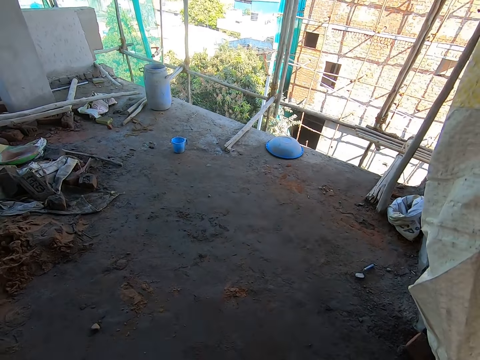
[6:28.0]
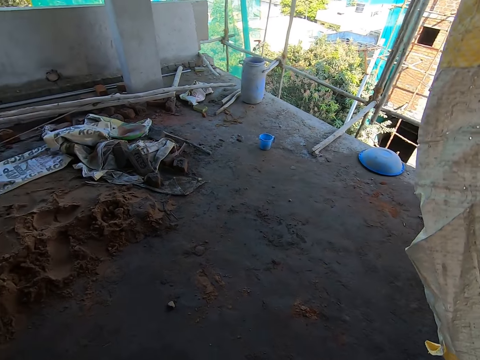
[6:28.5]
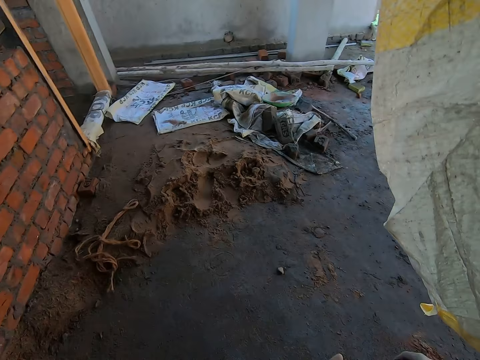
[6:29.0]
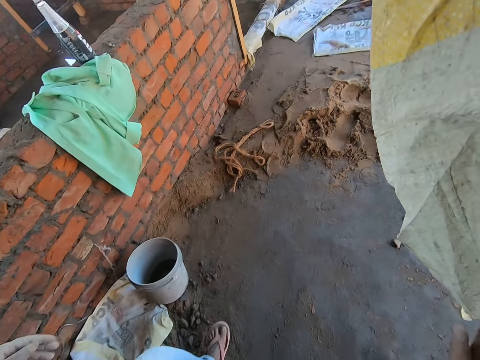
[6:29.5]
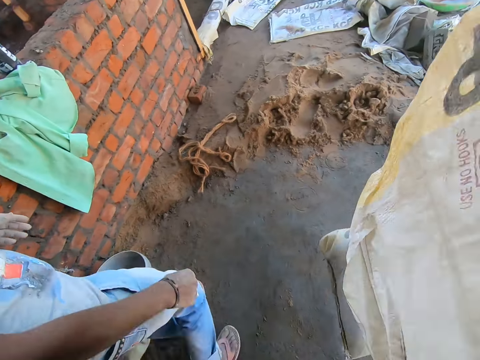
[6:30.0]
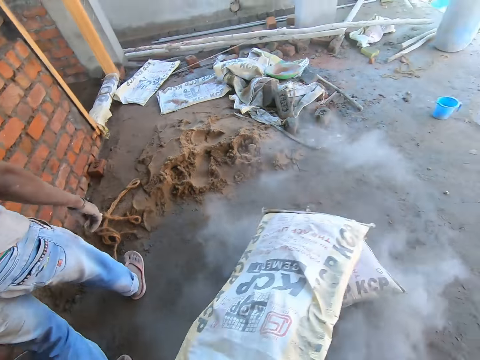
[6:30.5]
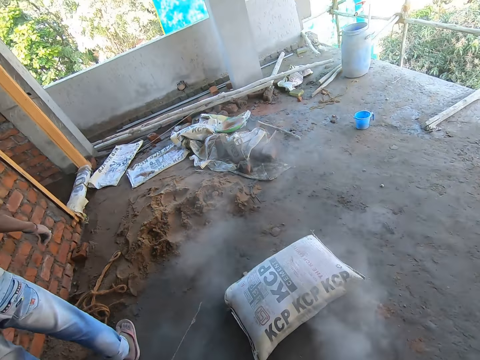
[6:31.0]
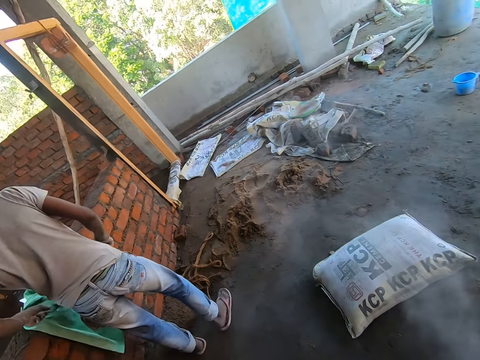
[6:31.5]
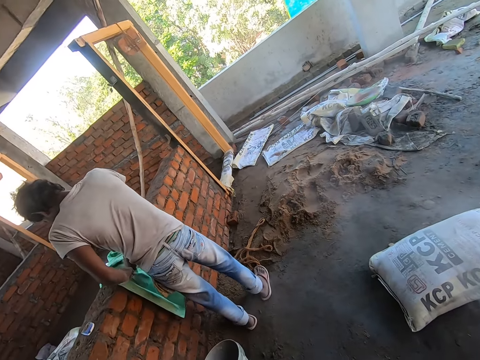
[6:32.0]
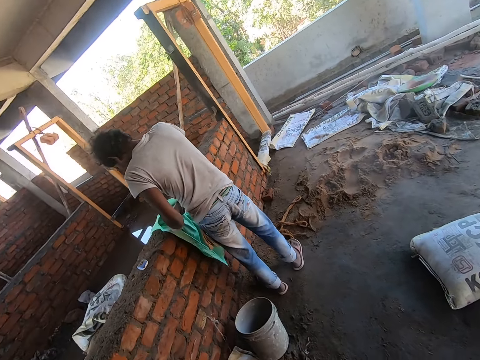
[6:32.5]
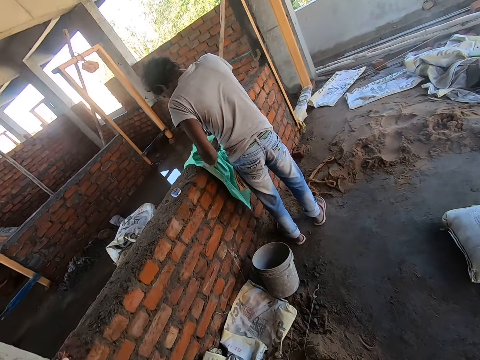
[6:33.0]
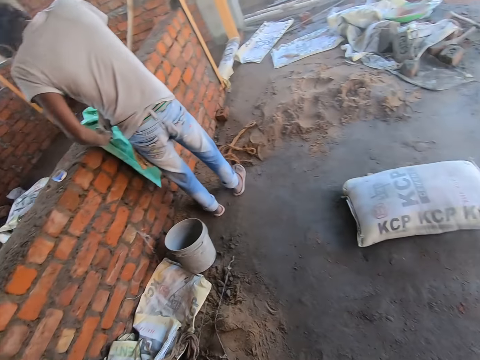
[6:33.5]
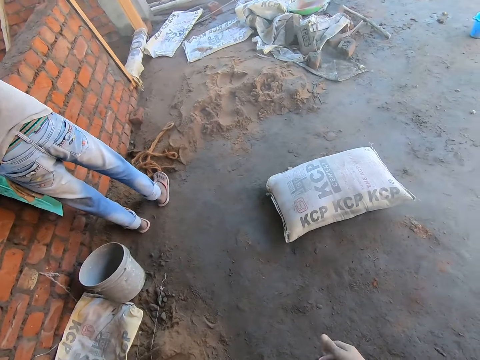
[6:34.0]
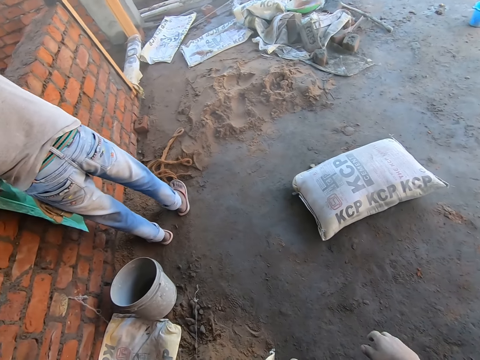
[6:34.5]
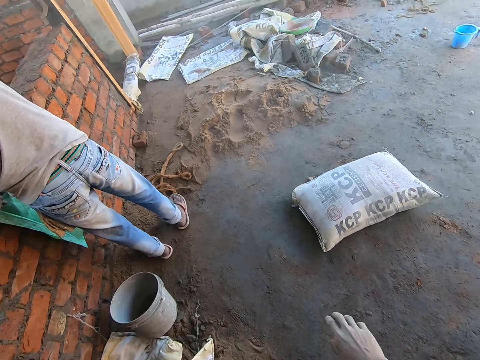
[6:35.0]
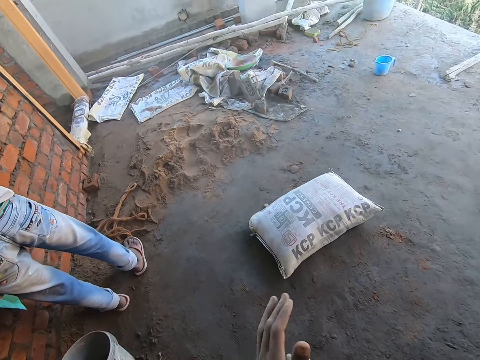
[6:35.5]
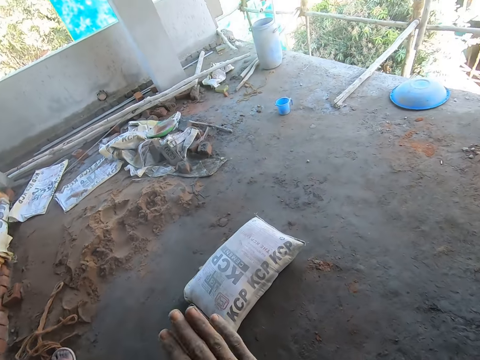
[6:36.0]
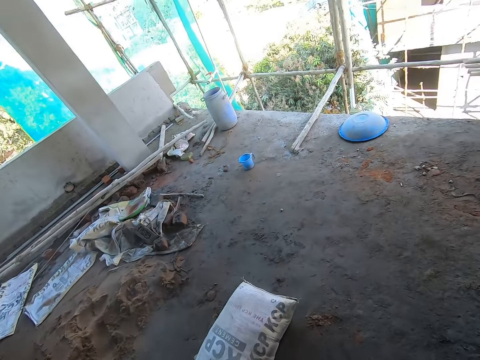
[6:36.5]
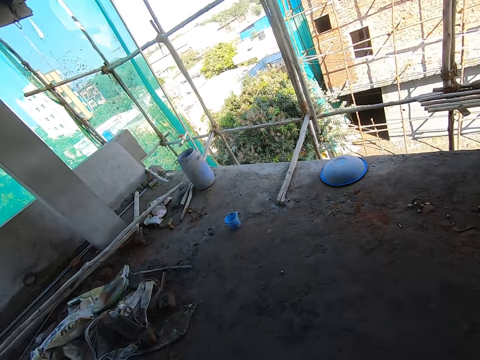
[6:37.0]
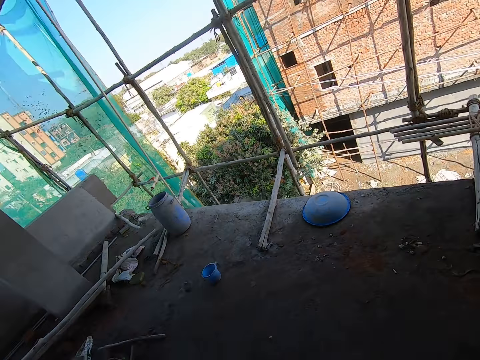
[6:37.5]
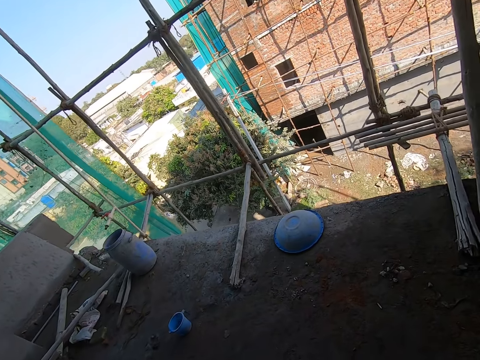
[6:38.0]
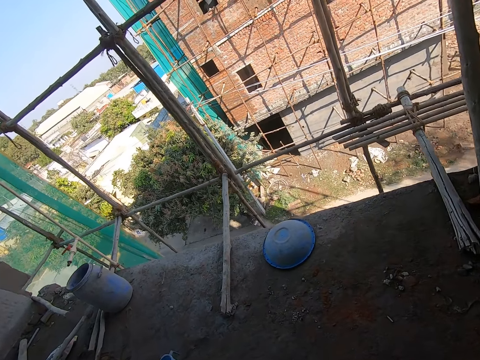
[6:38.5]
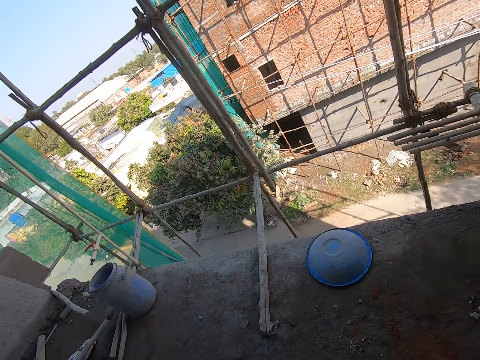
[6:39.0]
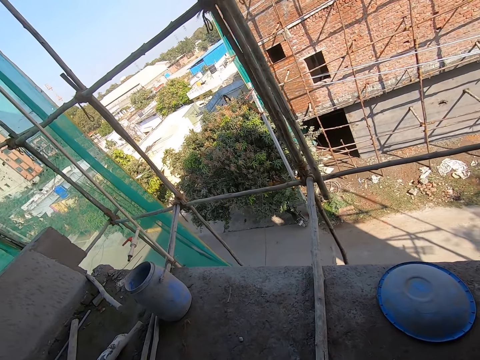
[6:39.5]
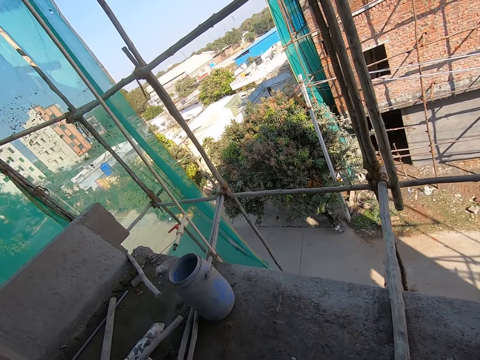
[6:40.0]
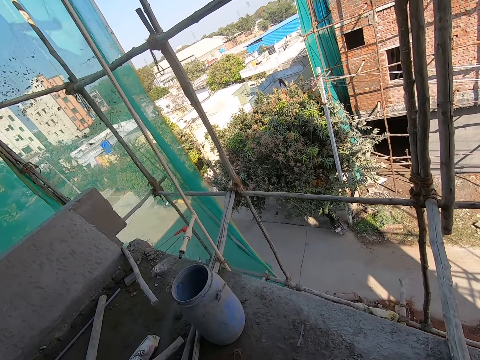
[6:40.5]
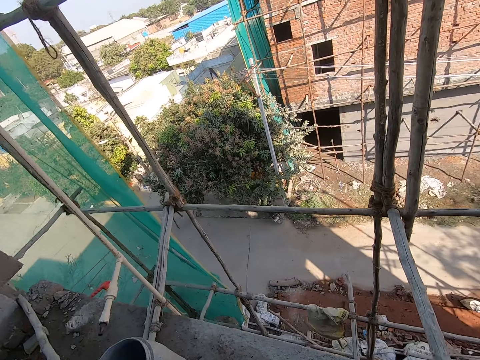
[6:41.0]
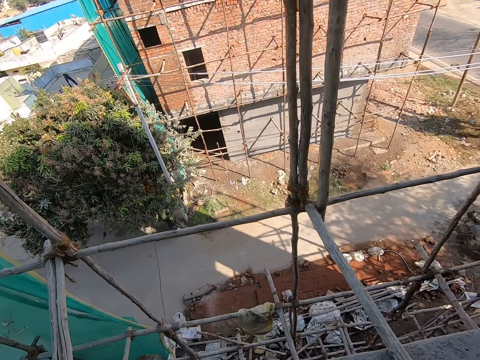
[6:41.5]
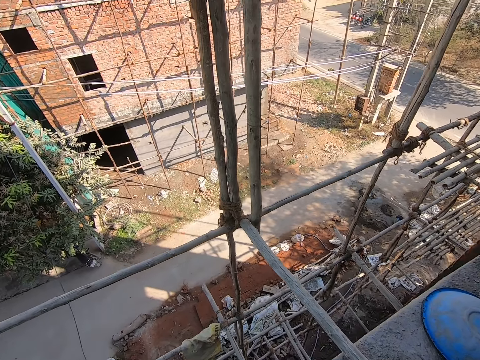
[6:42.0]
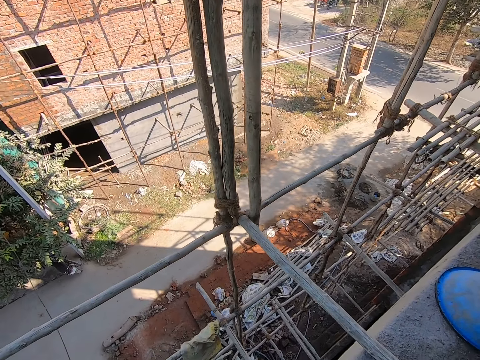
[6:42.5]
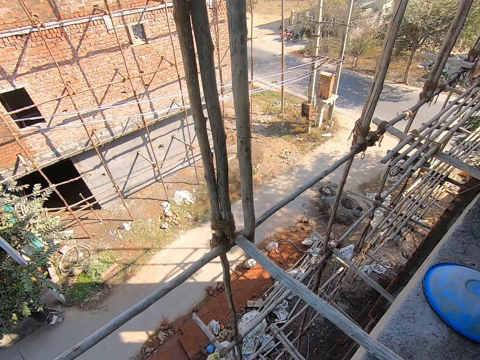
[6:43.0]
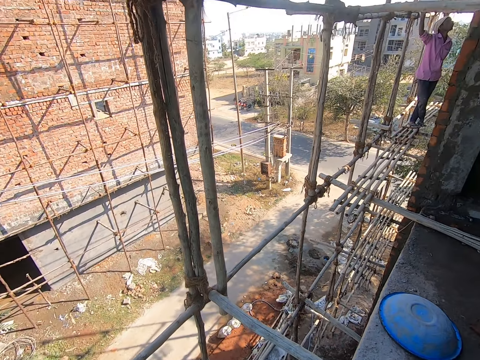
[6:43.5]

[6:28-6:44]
The camera wearer drops the cement on the floor from his head with both hands. A man examines a cloth on some bricks with both hands. The camera wearer looks around. He dusts both hands together. He walks around. He interacts with the man. He looks down the building.

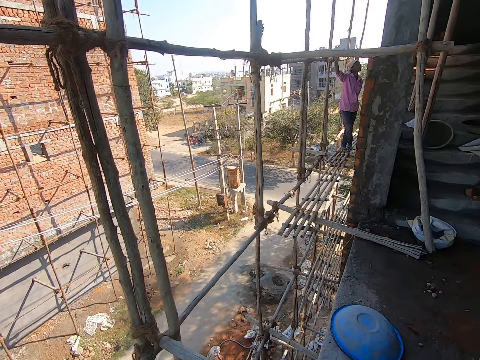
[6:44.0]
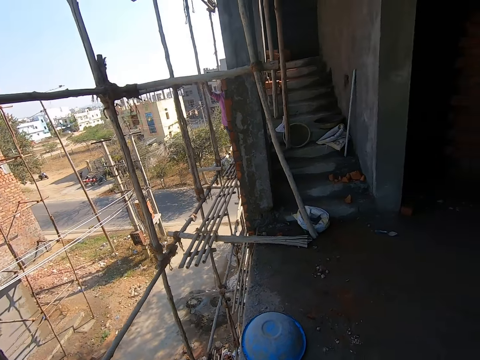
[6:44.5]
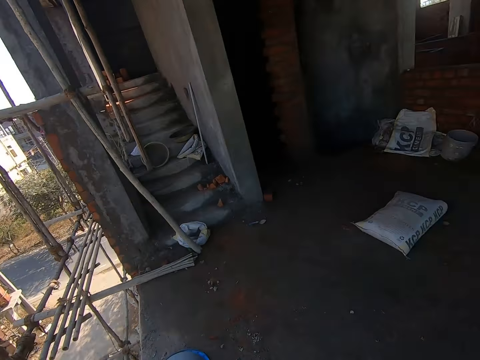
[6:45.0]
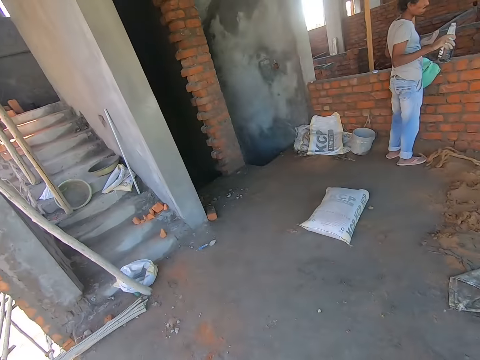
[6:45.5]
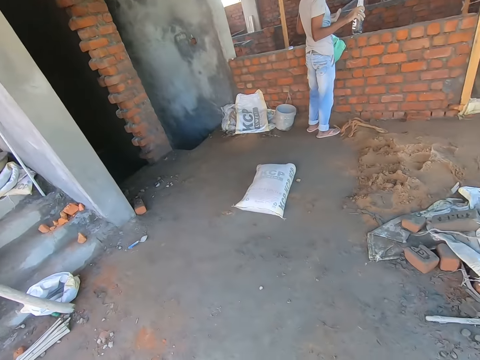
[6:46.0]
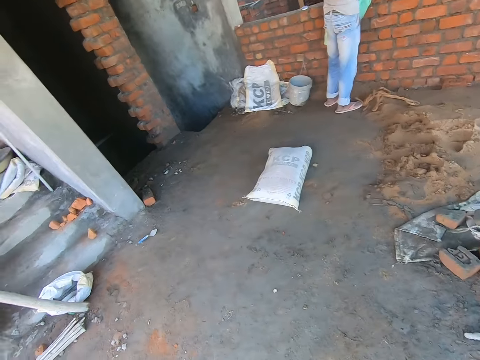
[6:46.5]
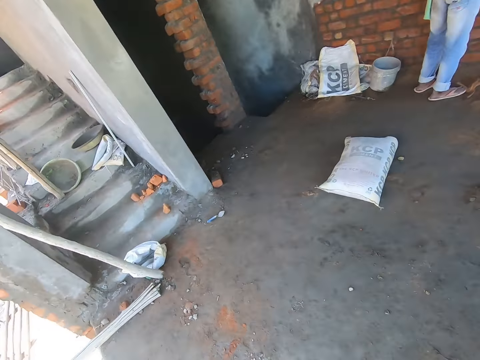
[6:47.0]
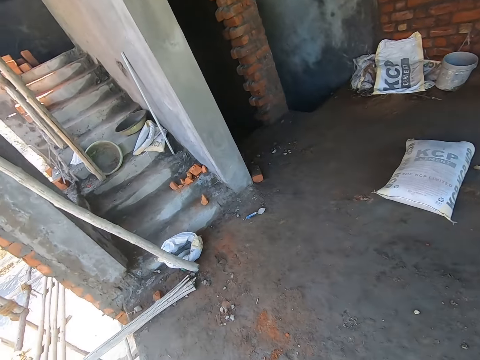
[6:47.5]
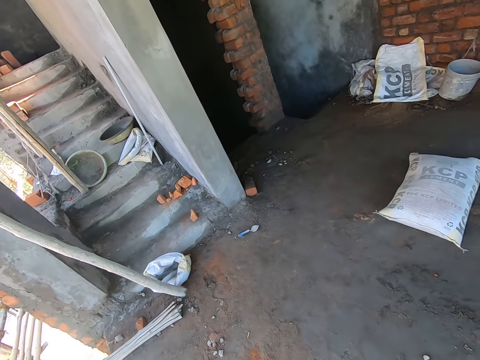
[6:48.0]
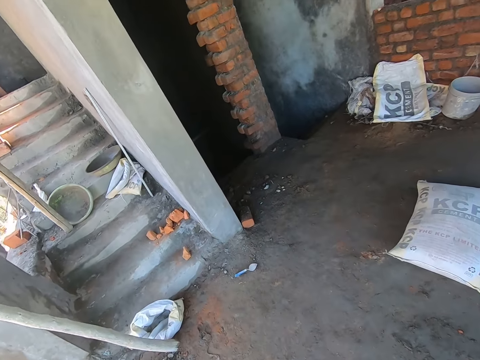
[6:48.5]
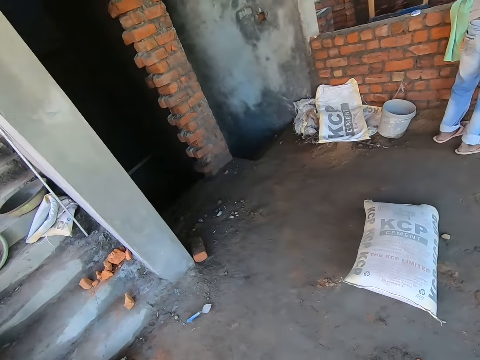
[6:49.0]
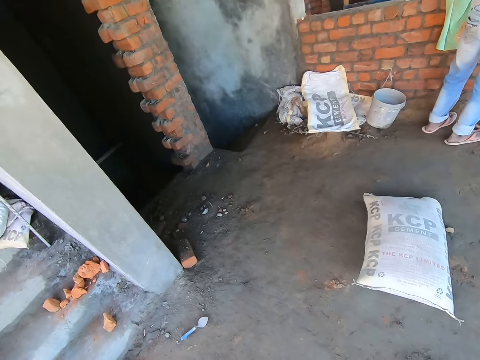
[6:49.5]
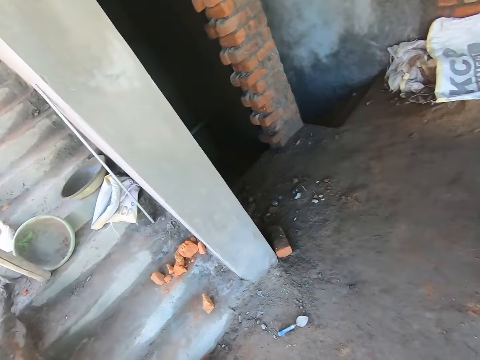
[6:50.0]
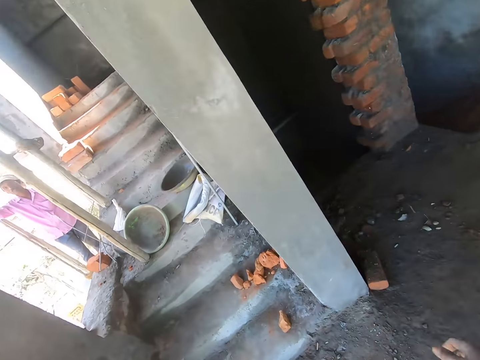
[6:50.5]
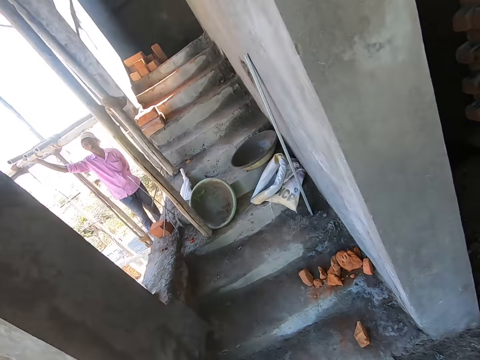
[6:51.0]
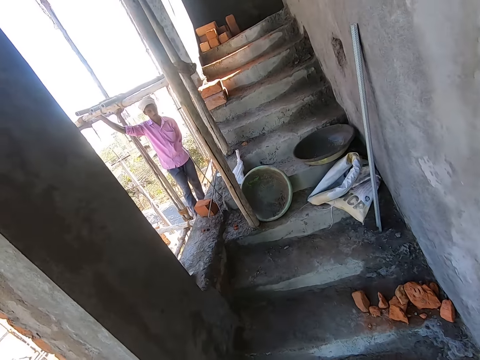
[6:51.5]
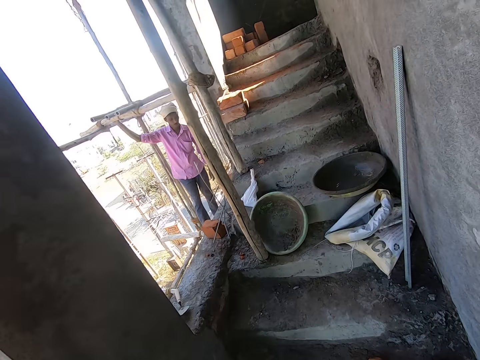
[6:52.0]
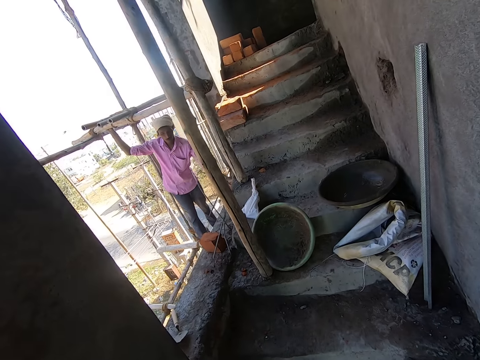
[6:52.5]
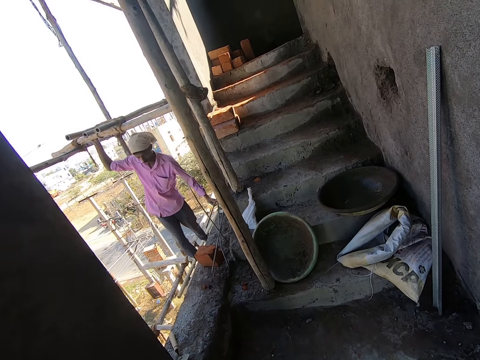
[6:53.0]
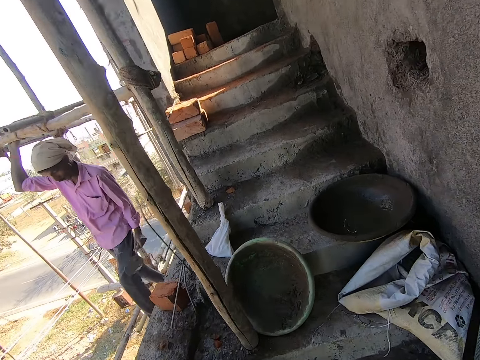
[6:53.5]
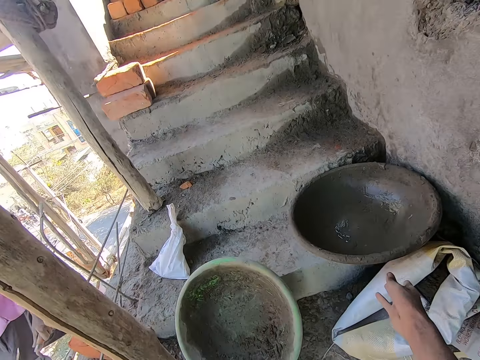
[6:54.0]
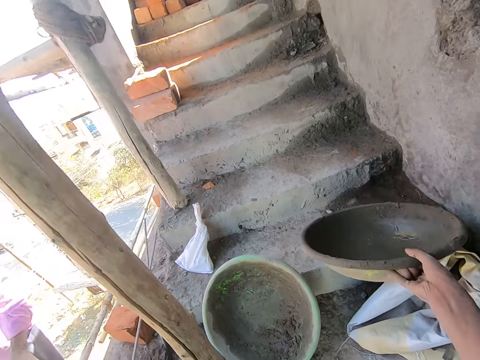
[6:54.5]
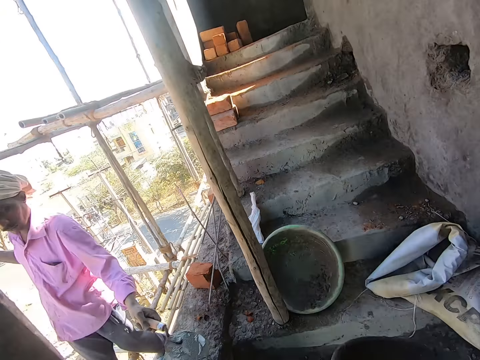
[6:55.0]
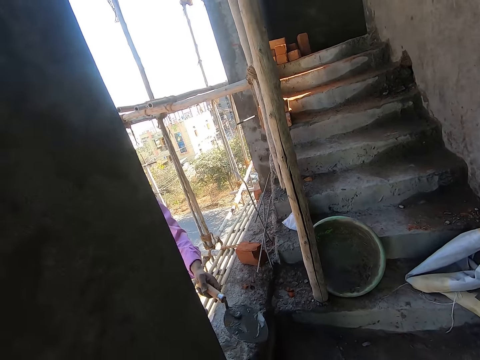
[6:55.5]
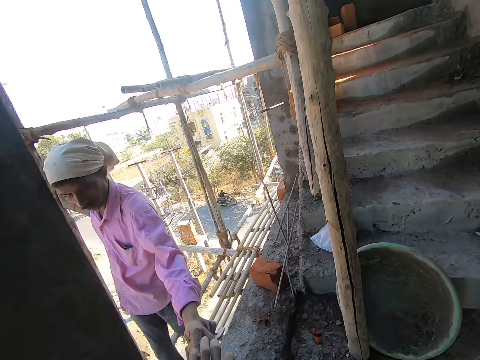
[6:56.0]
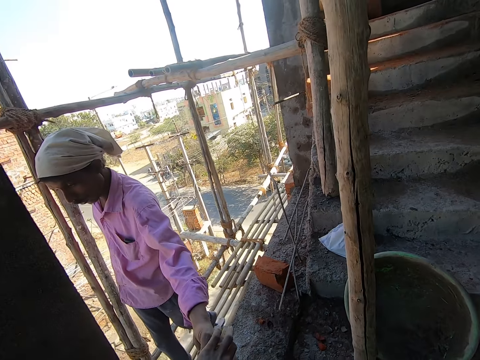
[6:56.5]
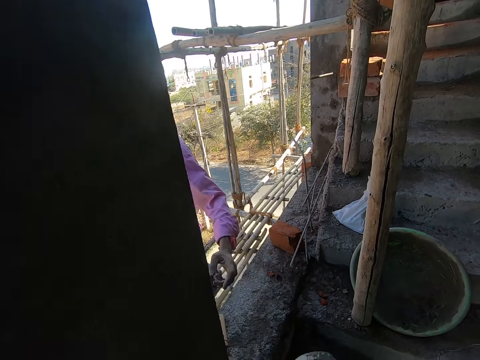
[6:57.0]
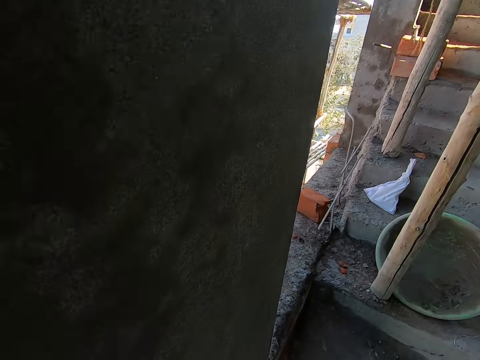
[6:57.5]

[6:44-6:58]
A man holds a bamboo wood with his right hand. The camera wearer looks around. Another man holds a bottle drink in his right hand. The camera wearer interacts with the first man. He walks towards the stairs. The first man picks up a trowel on a ledge with his left hand and walks on some bamboo woods. The camera wearer climbs up the stairs. He picks up a head pan on the stairs with his right hand. The first man passes the trowel to the camera wearer with his left hand. The camera wearer collects the trowel from the first man with his left hand. He looks around the house.
